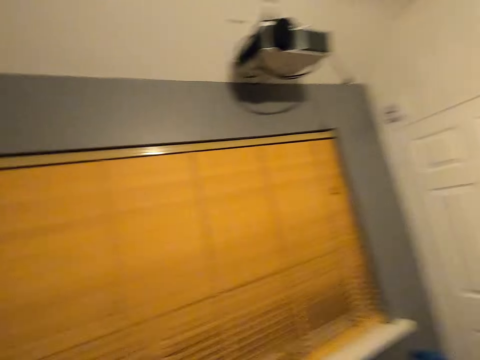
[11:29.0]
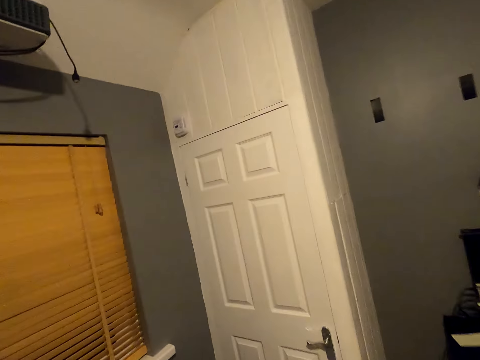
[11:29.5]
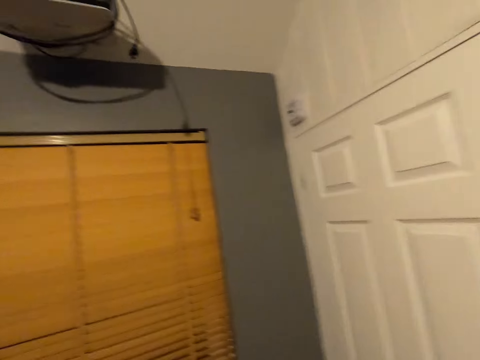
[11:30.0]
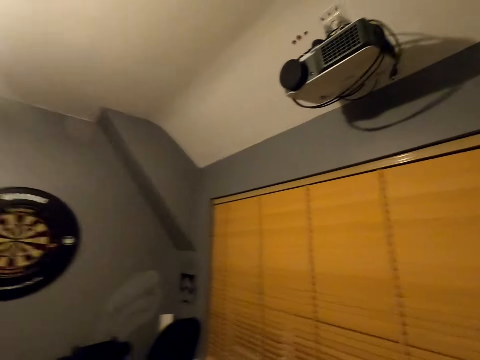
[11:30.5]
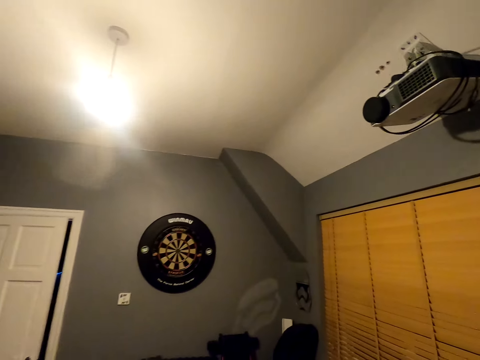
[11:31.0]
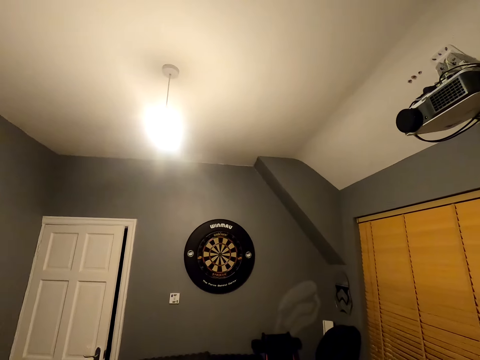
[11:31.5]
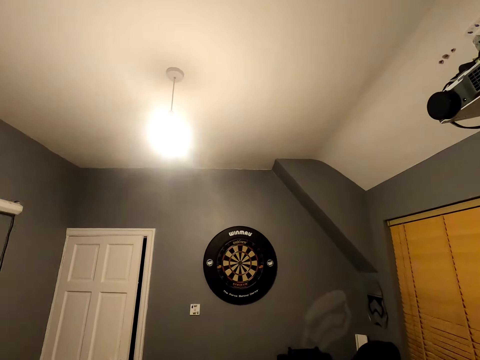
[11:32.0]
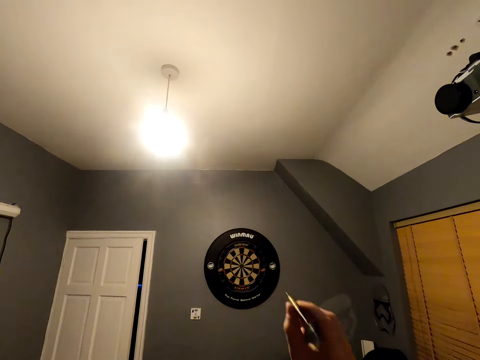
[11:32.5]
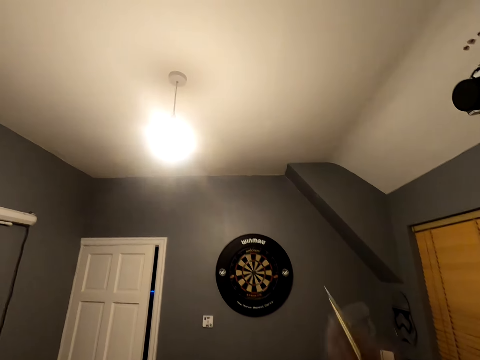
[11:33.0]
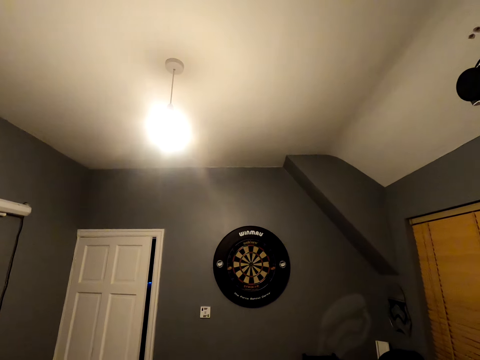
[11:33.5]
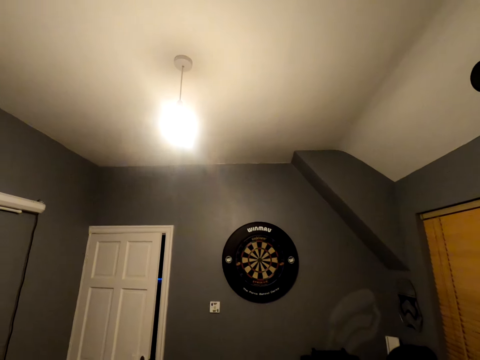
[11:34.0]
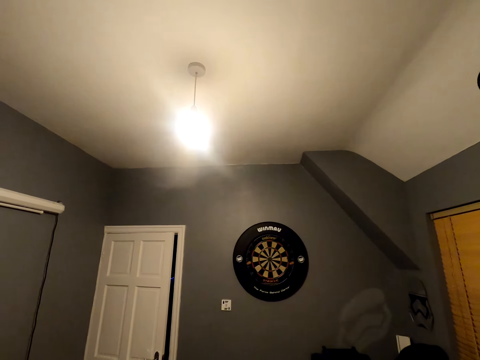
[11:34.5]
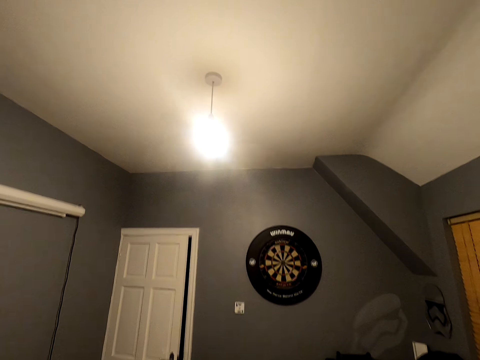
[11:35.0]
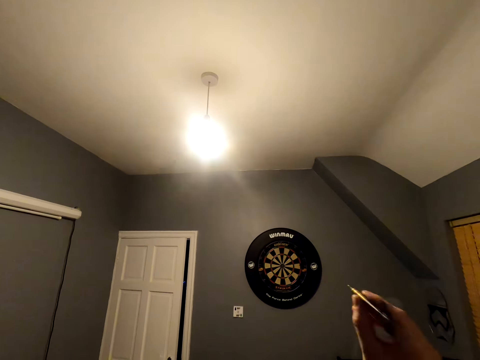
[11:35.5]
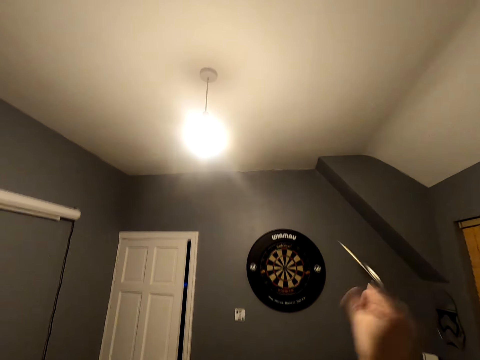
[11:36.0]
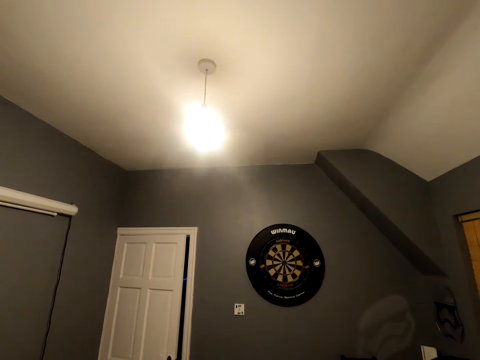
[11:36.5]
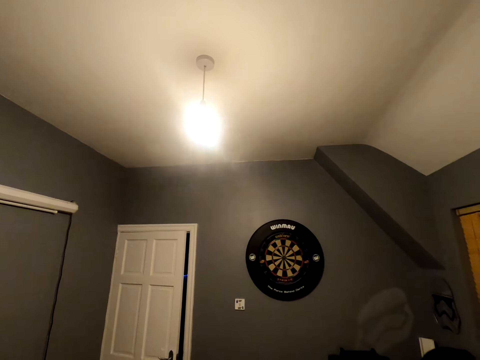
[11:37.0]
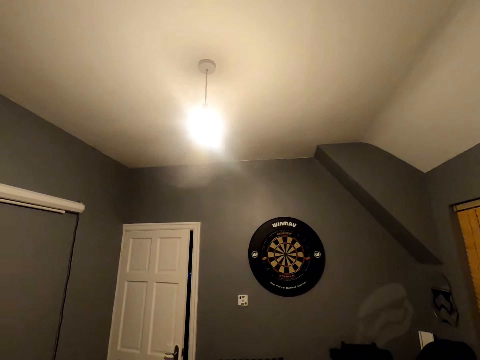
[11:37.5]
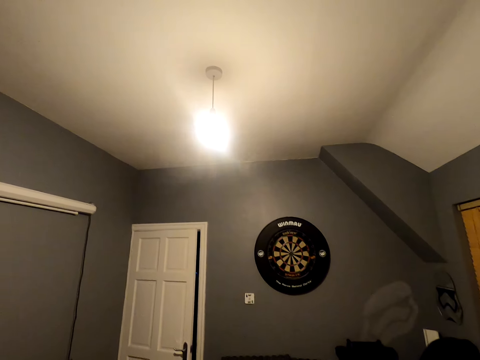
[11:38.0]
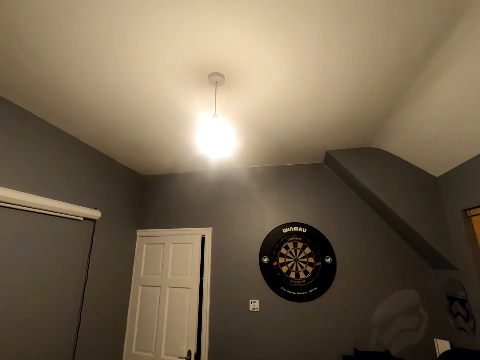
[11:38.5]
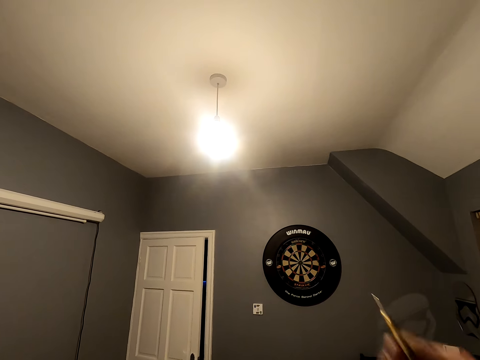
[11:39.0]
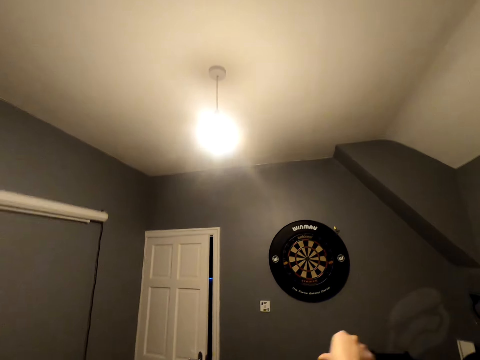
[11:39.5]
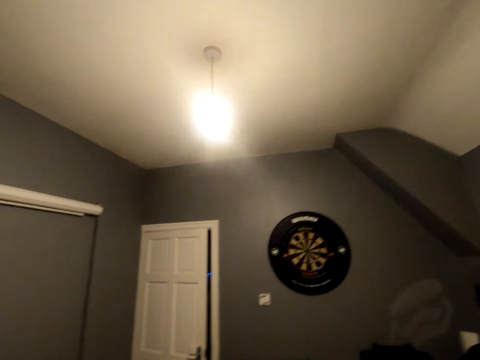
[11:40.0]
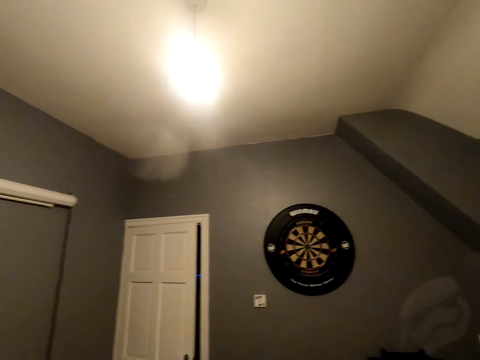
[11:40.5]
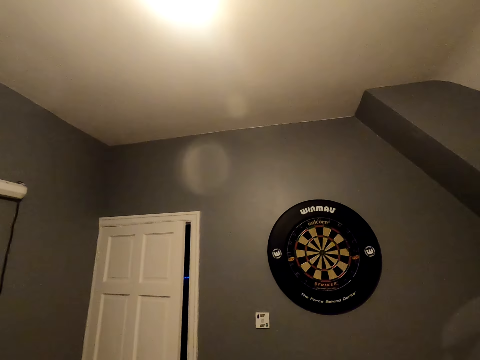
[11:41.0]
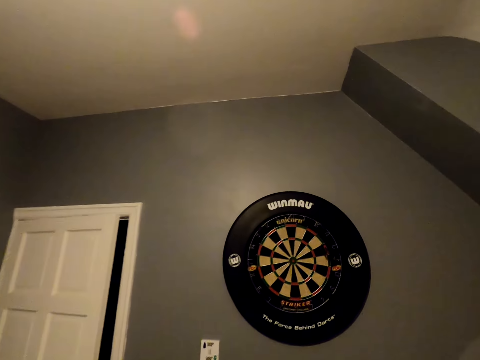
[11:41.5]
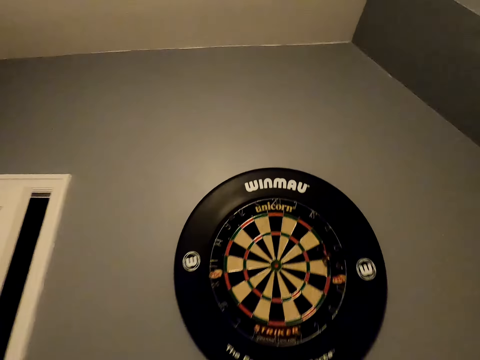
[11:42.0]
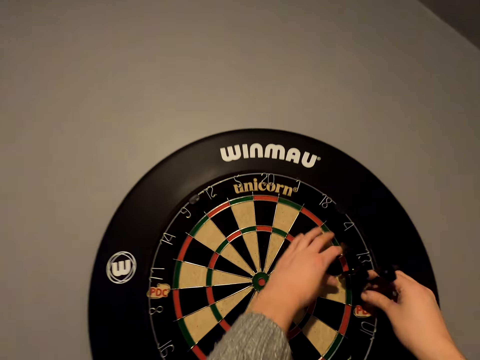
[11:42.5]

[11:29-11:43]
The camera wearer walks back to his position and turns around. He positions the dart and throws the soft tip darts. He positions the dart and throws the dart. He positions the dart and throws the dart. He moves close to the dart board.

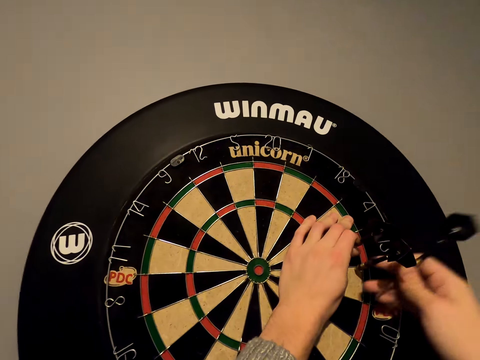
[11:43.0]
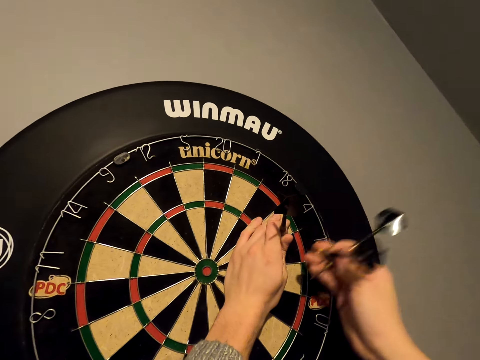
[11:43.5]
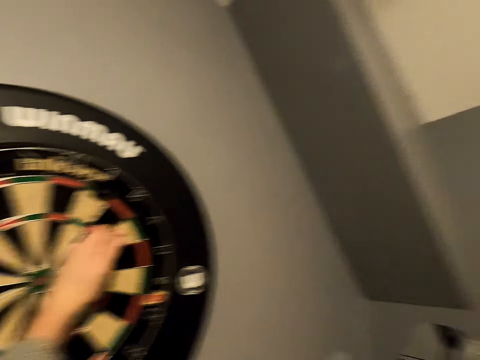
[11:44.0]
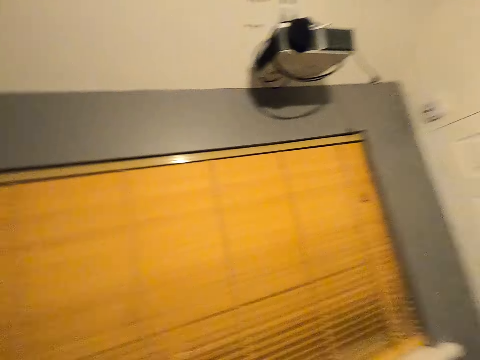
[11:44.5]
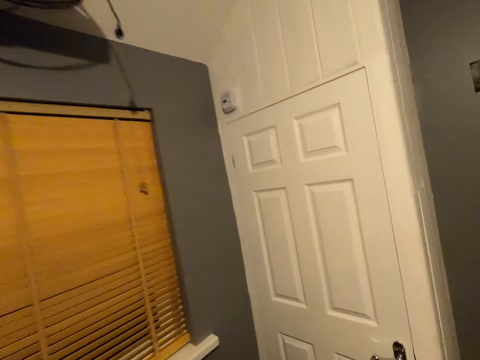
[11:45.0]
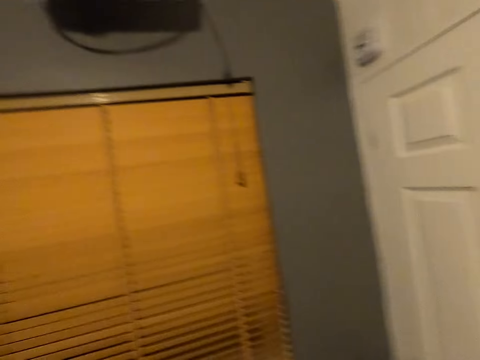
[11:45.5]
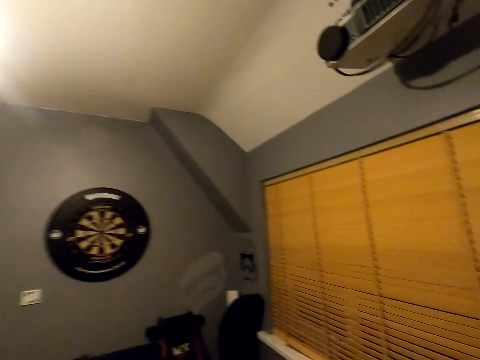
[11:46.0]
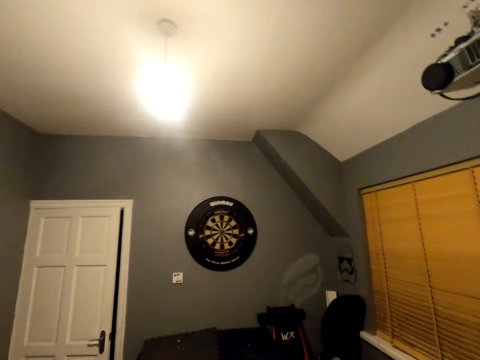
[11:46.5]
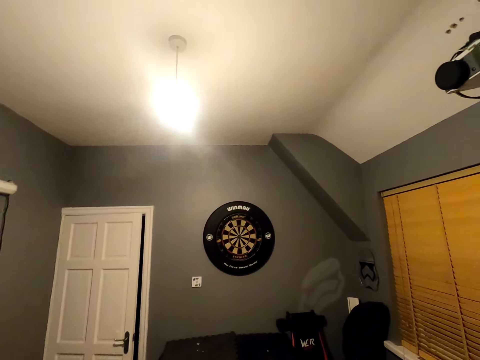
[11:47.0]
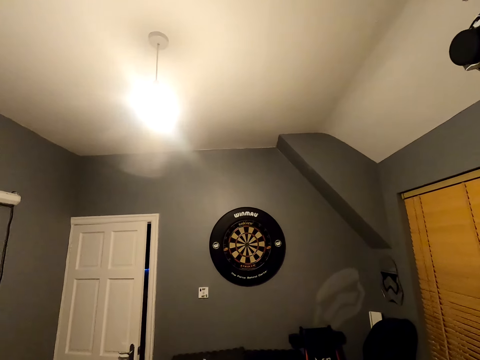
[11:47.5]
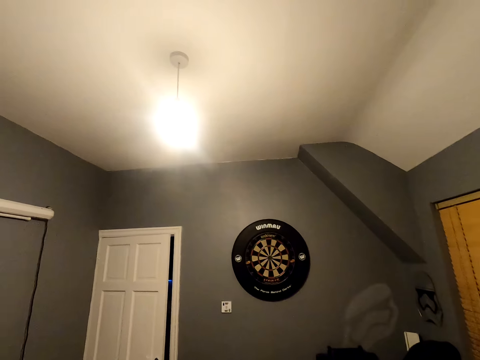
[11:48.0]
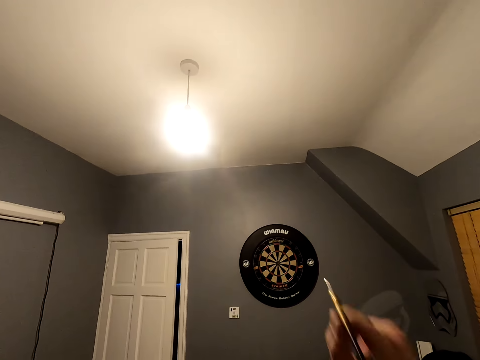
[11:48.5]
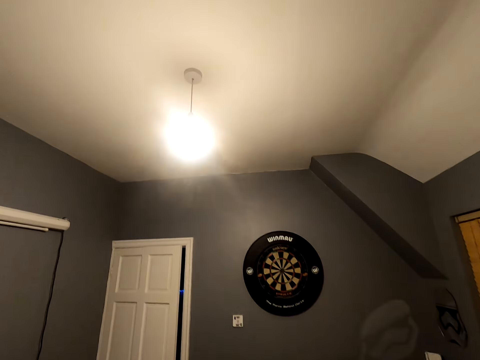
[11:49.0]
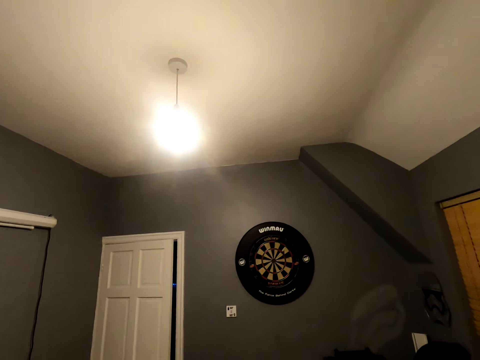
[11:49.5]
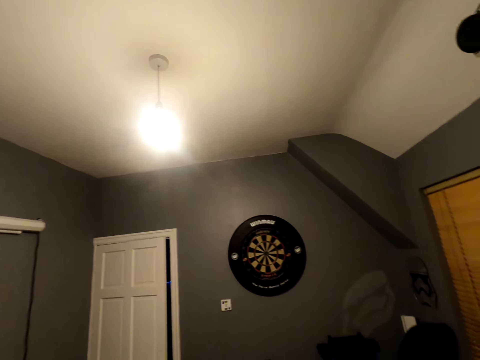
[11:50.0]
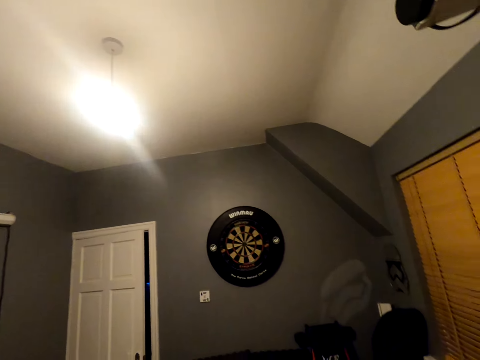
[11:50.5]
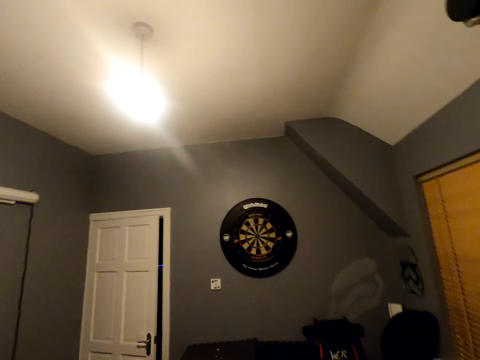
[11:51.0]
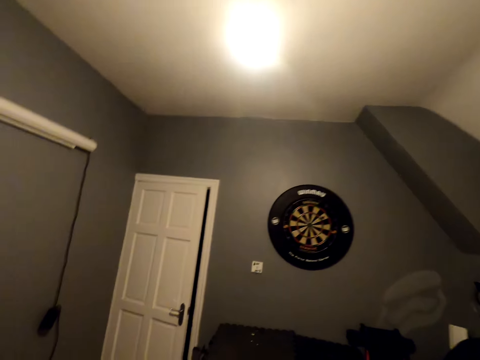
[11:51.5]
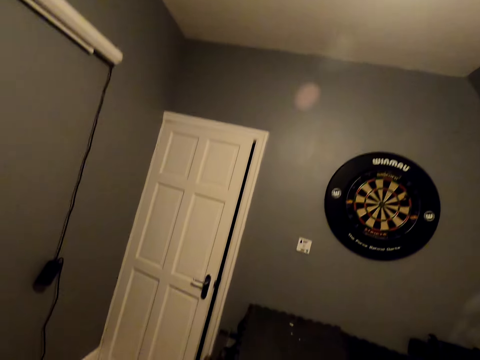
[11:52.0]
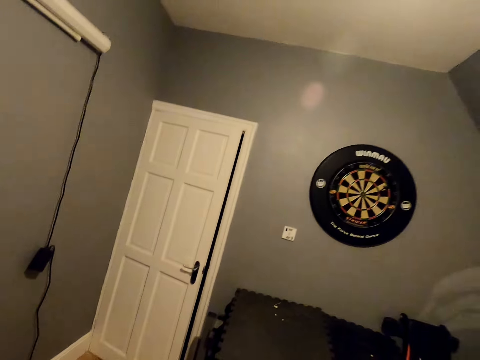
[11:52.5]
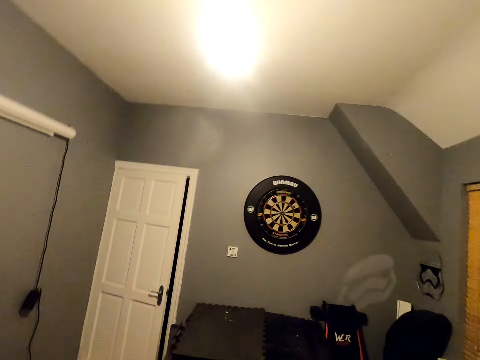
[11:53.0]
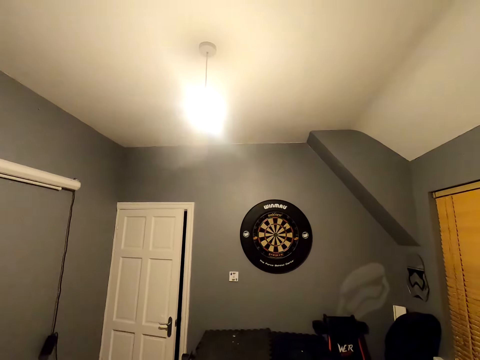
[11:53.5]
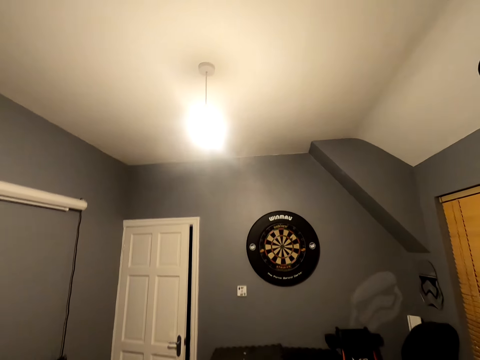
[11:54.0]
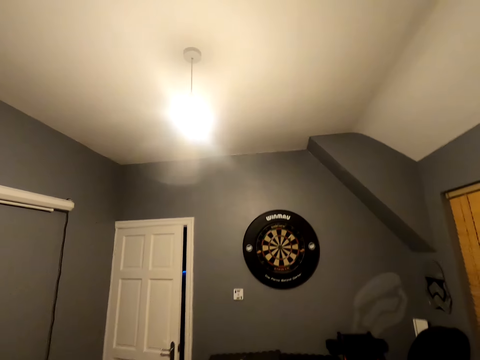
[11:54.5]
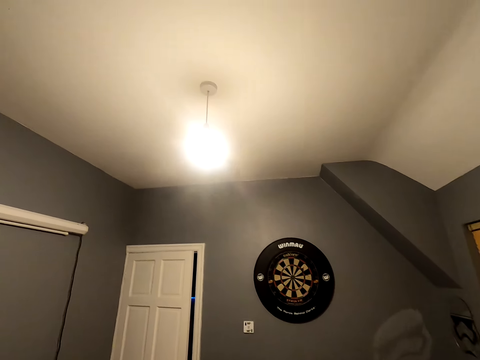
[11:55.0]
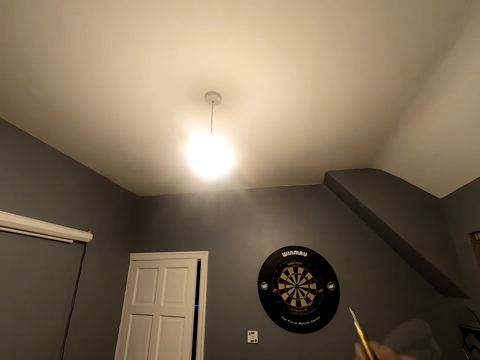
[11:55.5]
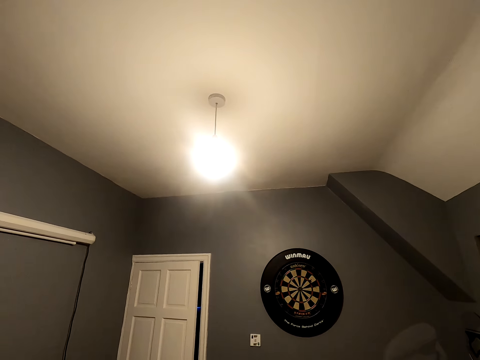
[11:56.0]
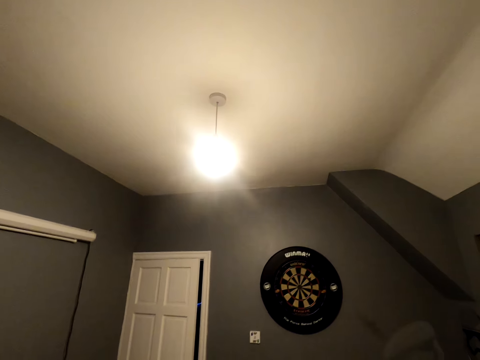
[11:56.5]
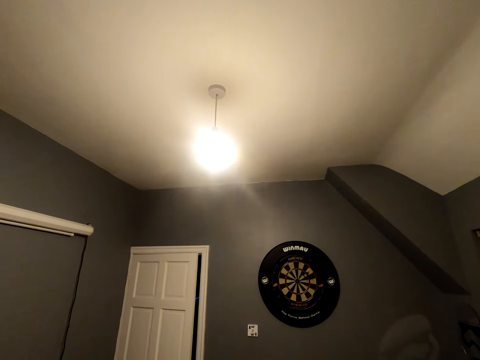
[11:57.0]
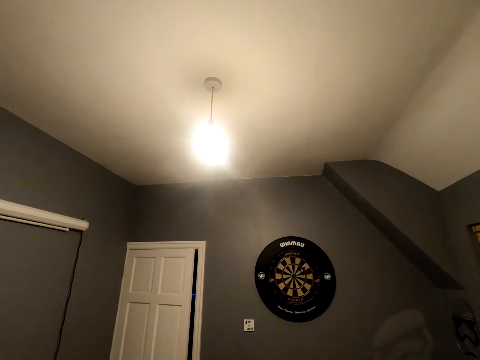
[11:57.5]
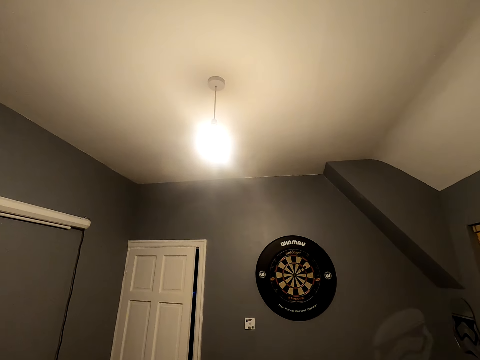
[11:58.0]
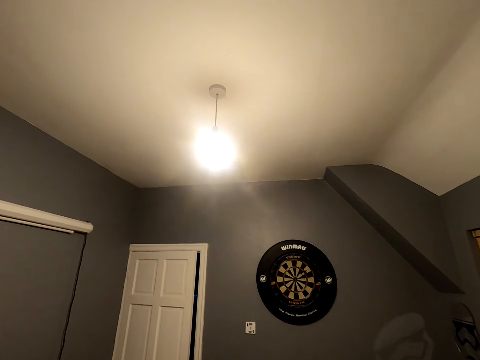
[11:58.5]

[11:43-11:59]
The camera wearer picks up the soft tip darts from the dart board. He walks back to his position and turns around. He positions the dart and throws the soft tip darts. He positions the dart and throws the dart.
